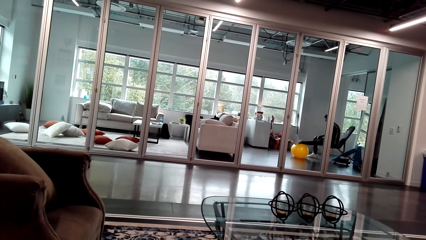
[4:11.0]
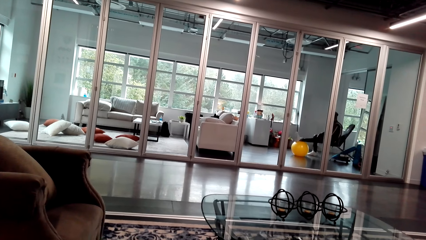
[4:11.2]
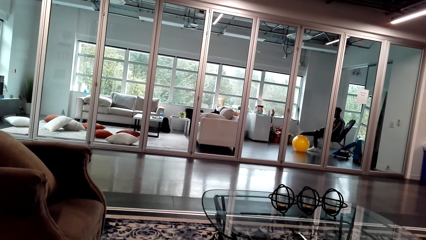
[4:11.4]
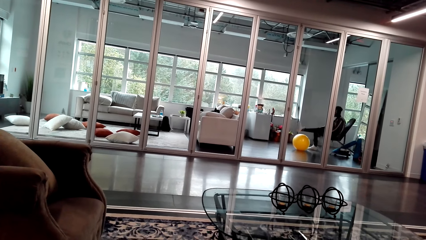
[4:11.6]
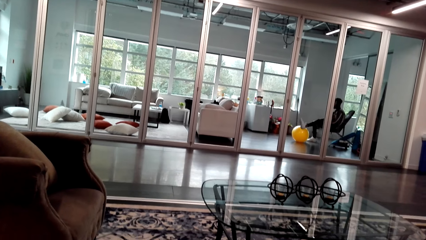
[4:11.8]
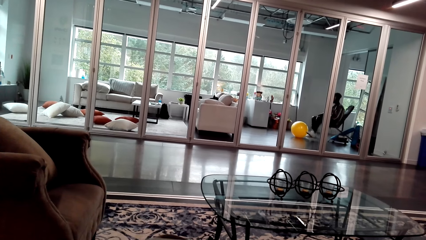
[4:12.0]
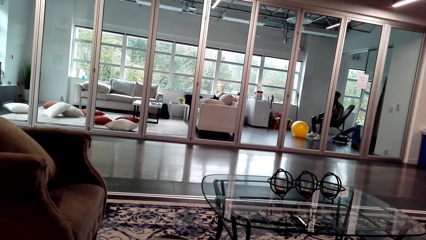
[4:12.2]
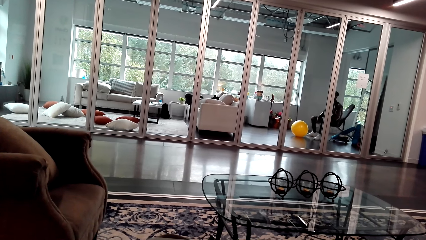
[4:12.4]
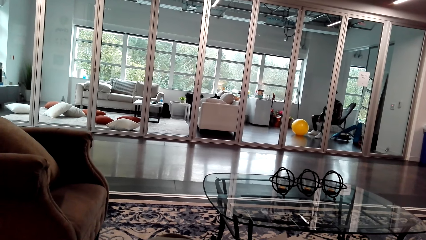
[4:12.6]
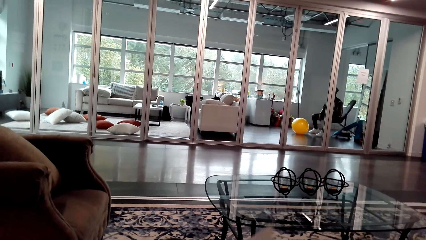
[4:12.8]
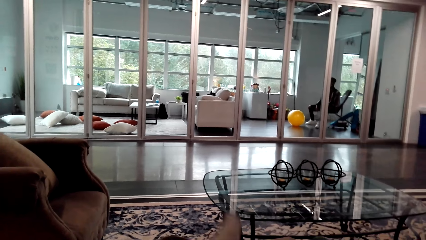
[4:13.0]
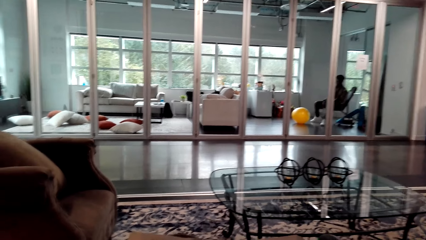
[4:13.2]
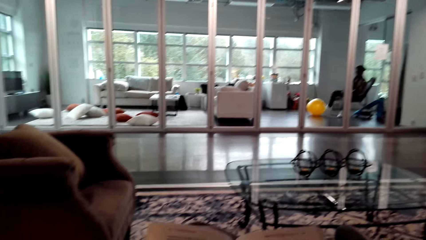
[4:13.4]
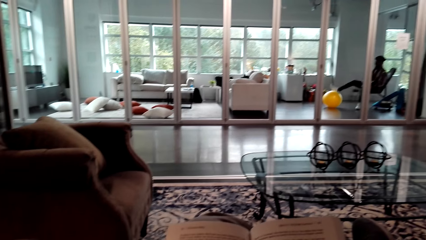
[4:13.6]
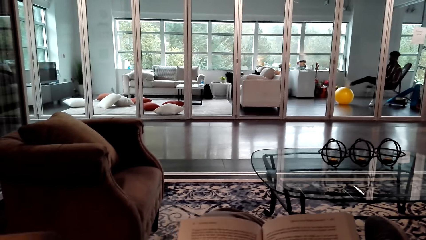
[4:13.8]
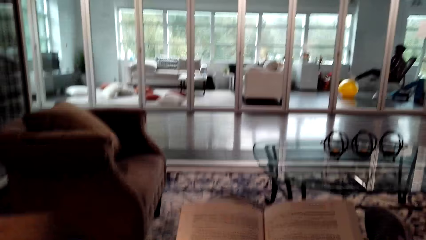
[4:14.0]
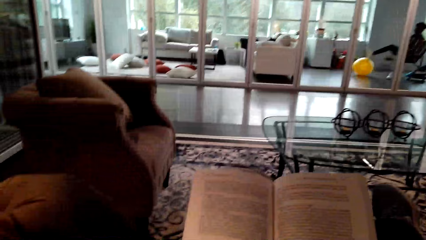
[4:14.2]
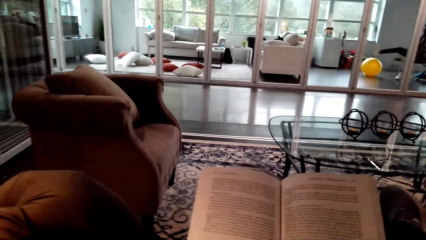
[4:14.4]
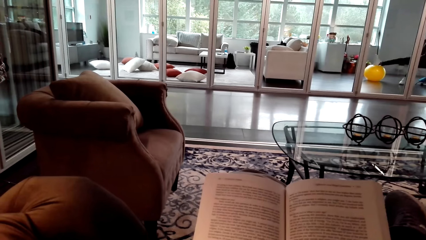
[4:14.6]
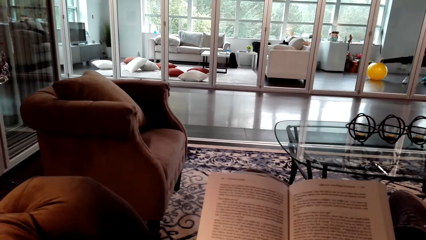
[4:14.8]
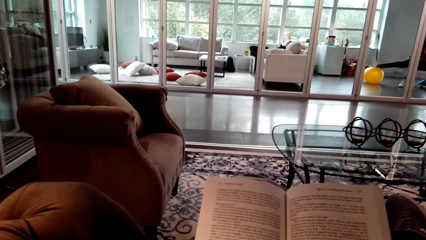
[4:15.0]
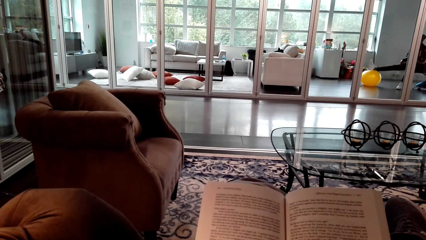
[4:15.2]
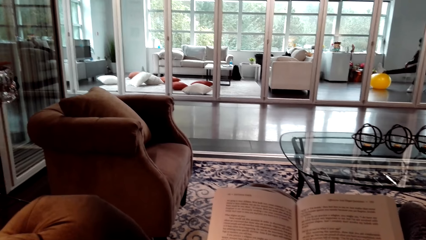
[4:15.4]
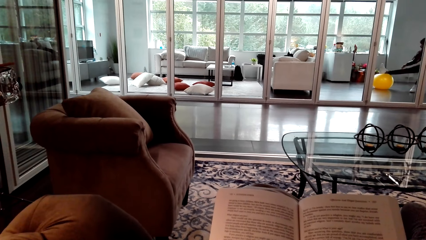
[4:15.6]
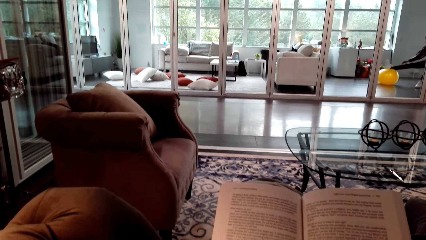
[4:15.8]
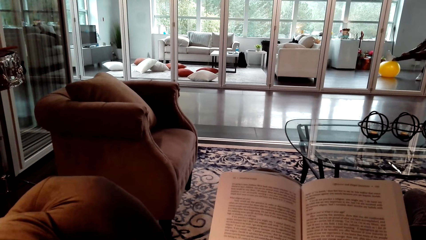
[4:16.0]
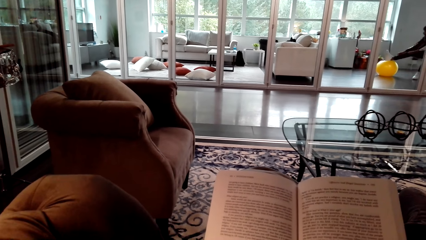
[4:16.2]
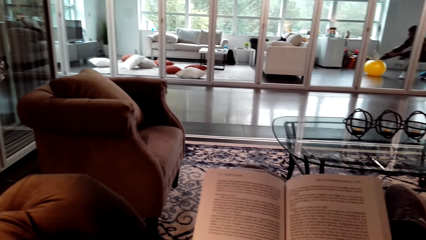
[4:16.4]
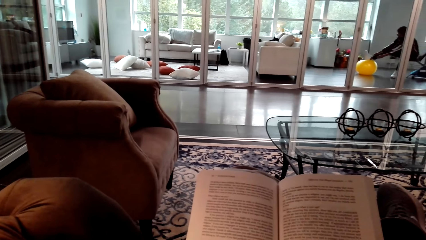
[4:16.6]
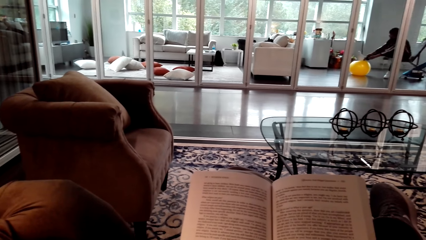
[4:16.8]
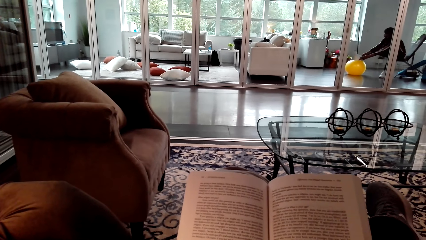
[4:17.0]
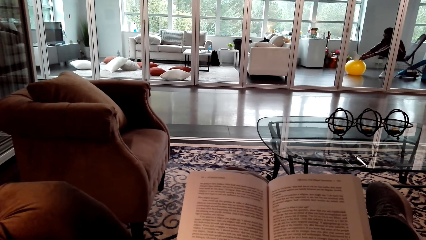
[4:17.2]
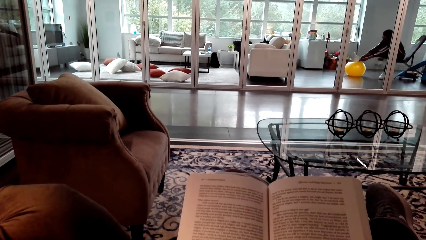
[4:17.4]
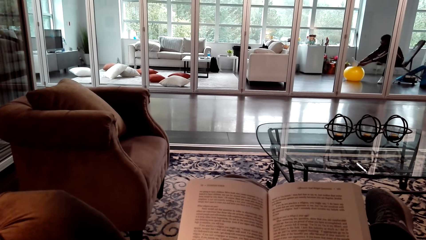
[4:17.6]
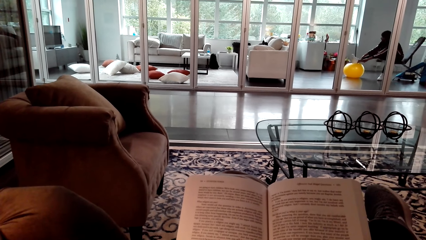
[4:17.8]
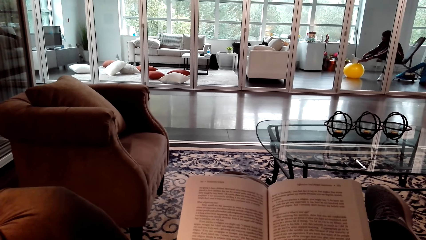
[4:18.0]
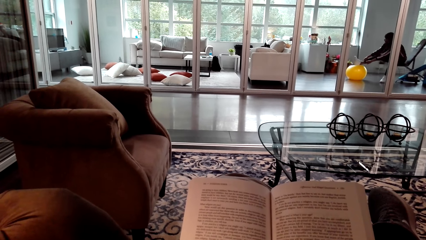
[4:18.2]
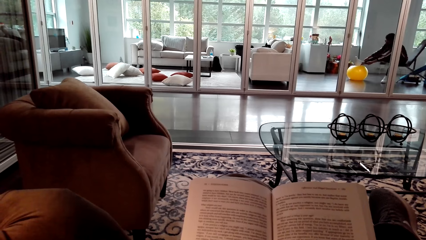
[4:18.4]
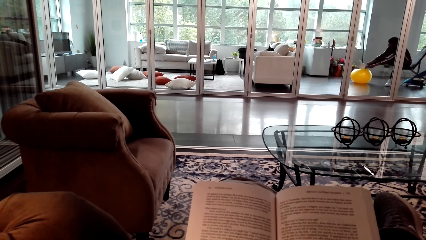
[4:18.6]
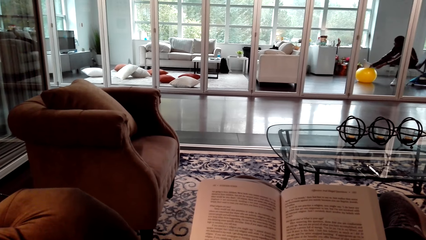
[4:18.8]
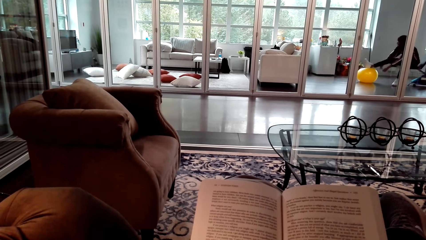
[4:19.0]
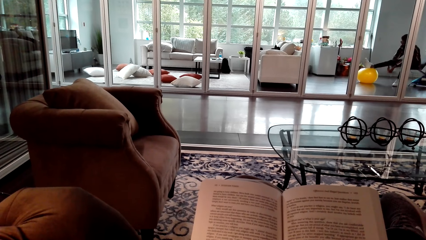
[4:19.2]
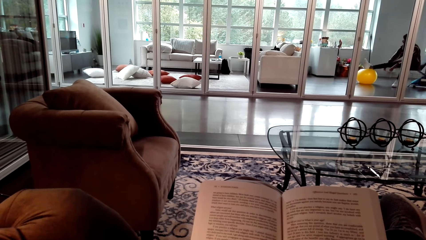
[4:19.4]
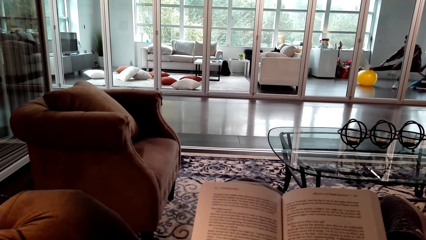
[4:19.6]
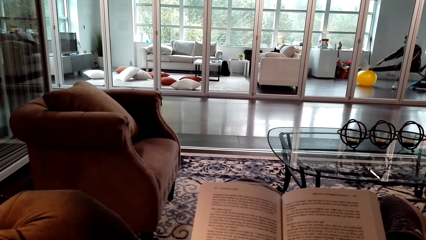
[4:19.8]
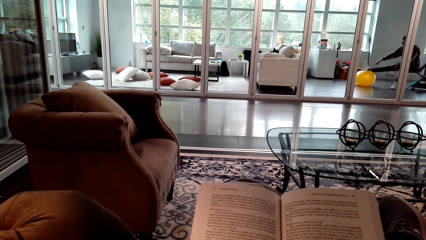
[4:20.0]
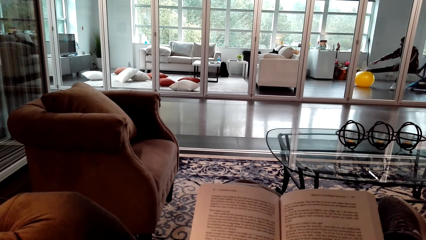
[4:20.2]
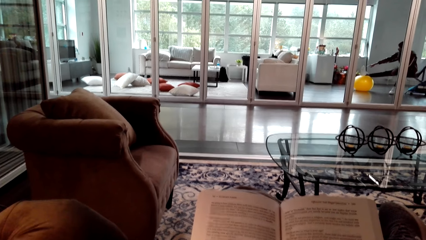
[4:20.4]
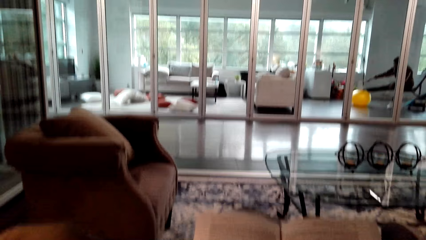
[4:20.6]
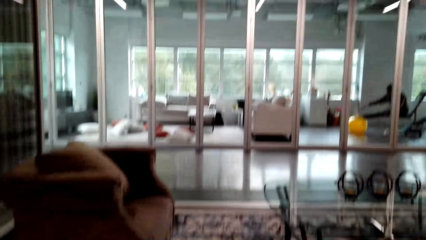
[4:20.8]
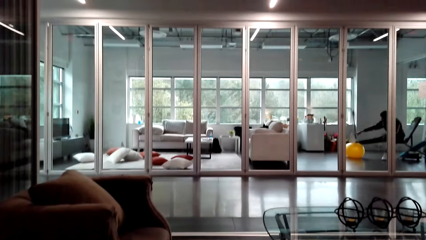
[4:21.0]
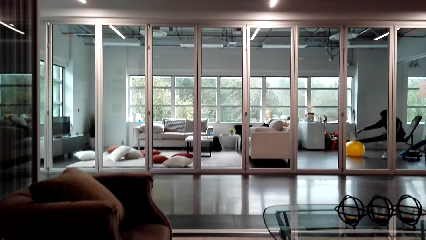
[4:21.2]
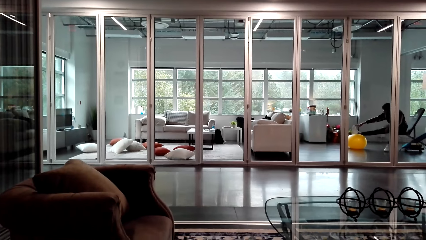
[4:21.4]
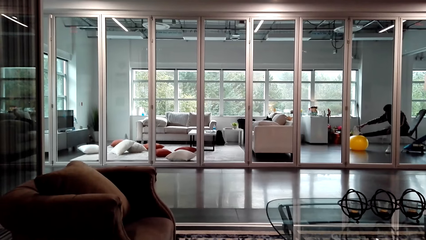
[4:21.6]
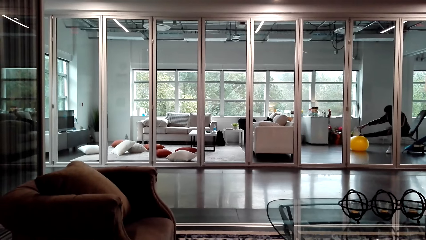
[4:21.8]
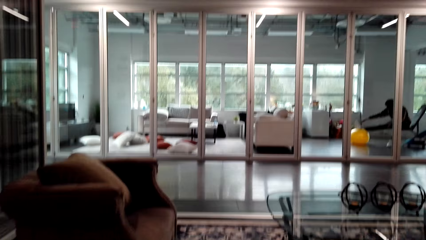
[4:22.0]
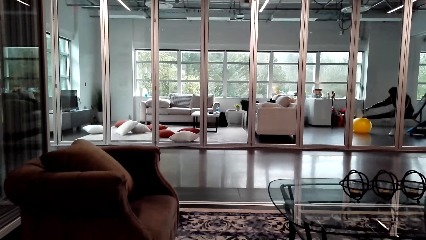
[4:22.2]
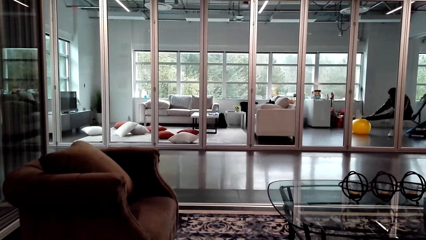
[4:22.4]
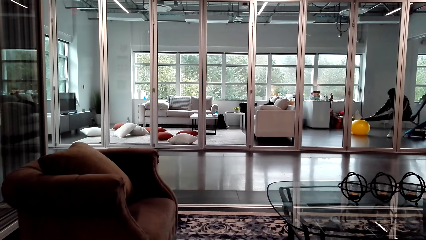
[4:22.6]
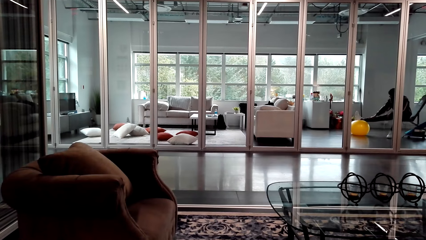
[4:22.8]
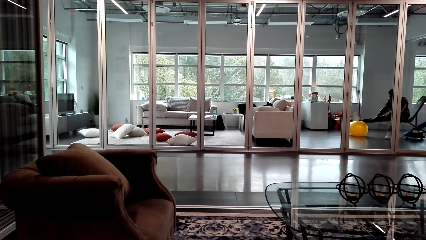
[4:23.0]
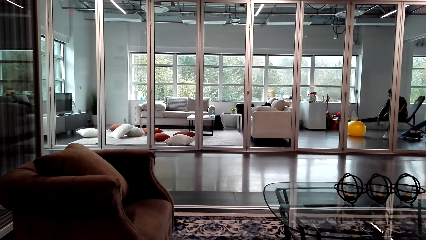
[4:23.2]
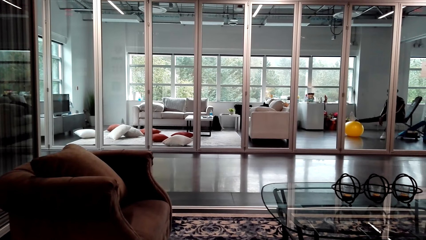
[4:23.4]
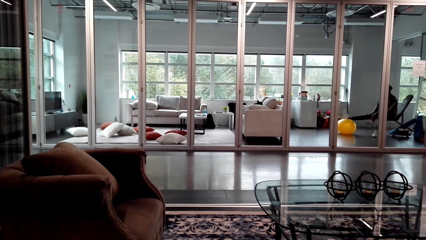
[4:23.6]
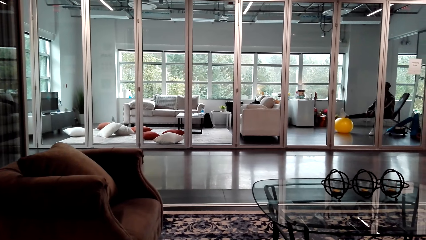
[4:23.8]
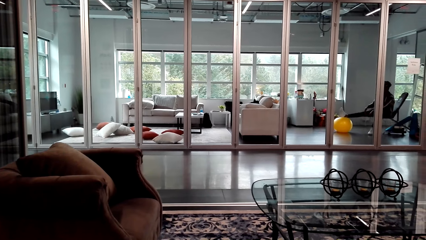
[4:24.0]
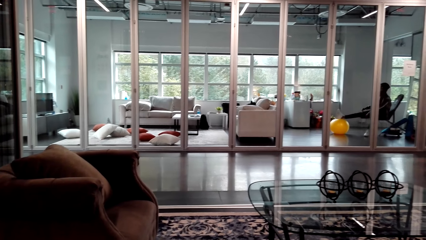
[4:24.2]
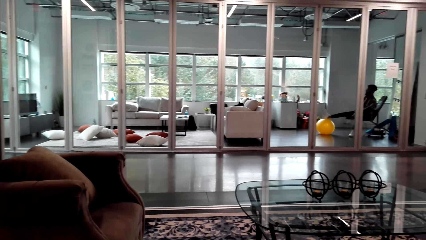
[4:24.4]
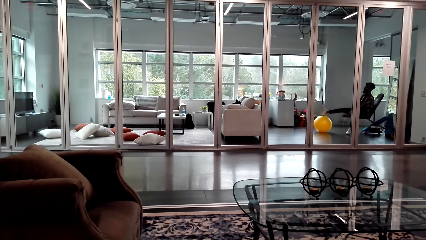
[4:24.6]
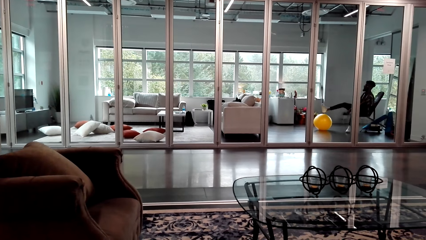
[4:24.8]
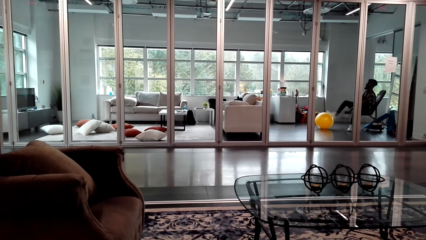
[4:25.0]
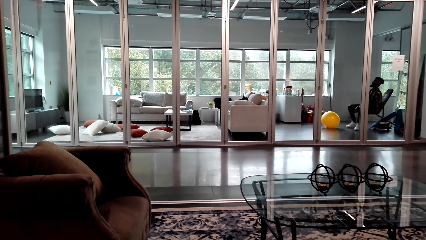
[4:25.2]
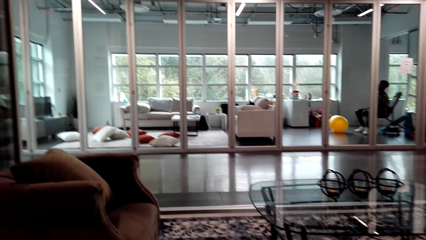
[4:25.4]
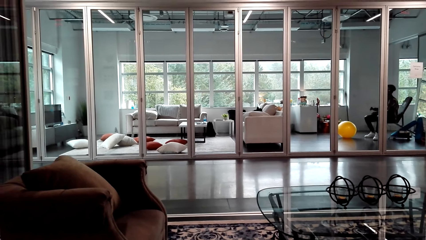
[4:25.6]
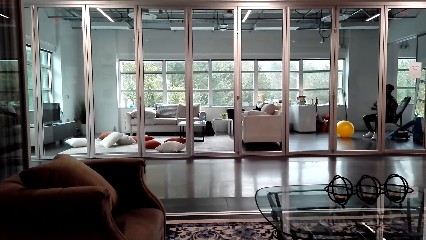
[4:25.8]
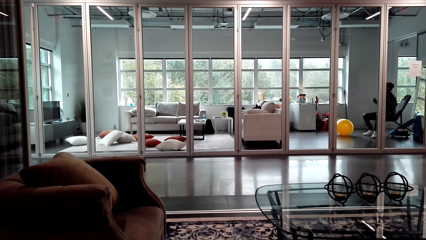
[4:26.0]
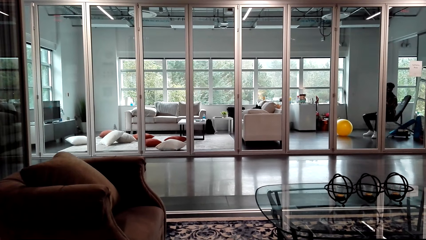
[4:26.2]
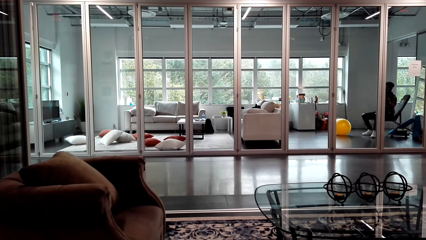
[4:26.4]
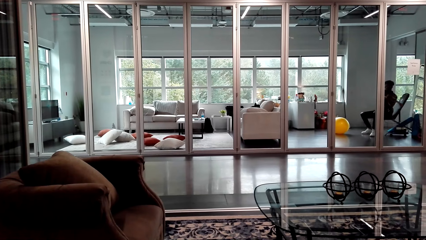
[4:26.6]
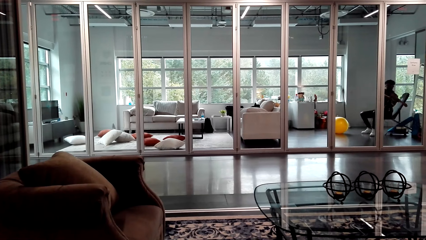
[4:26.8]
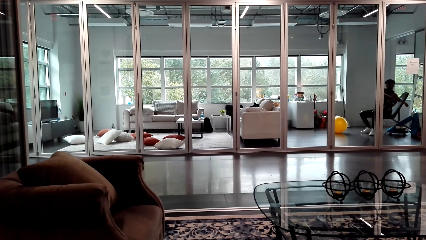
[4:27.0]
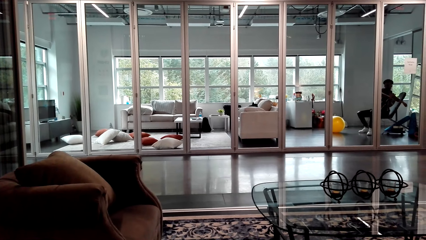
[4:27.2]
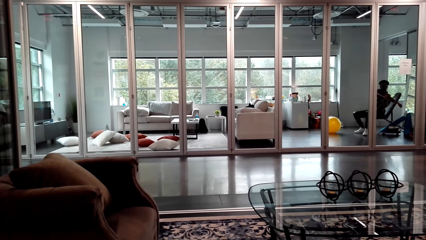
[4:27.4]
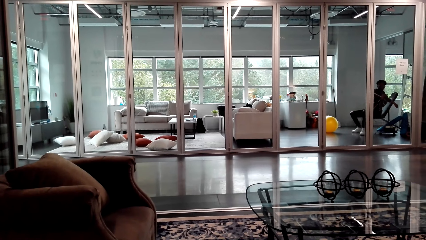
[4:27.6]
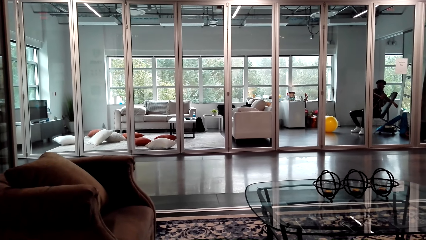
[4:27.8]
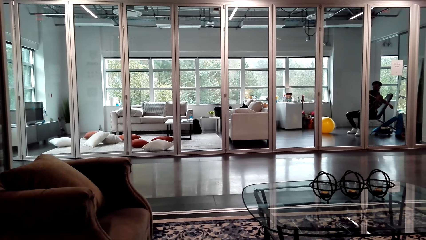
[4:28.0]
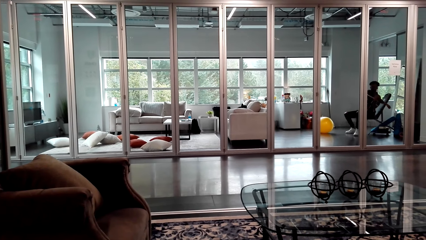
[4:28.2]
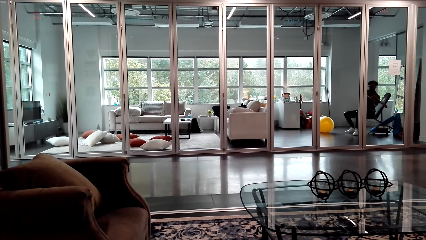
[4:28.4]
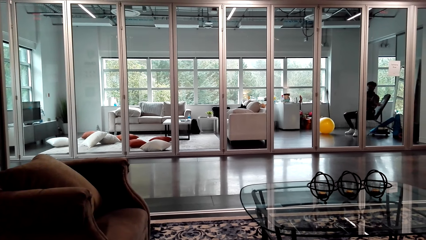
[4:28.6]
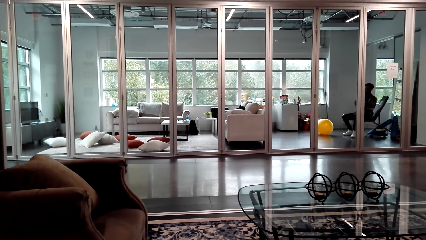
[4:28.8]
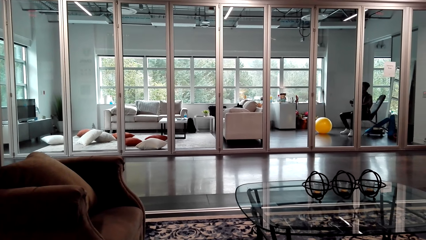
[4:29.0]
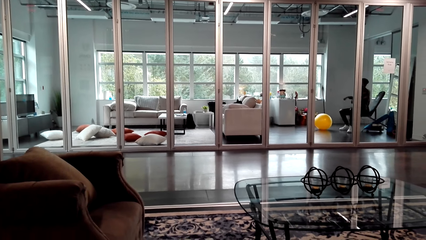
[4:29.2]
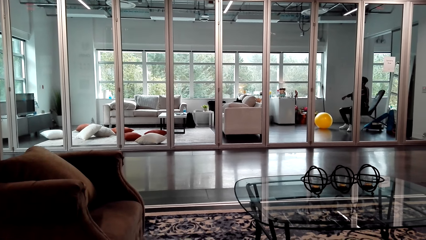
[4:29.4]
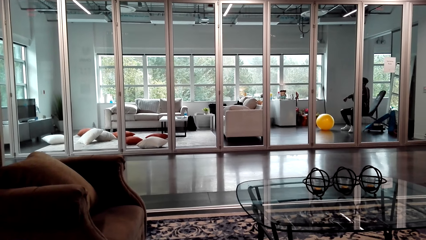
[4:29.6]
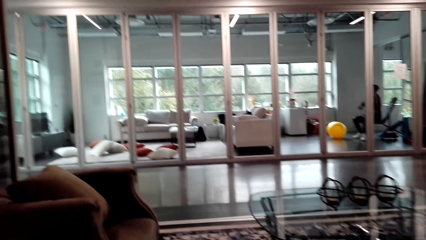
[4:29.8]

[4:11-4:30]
The camera wearer flips a page. They read a book. A person exercises with the workout ball. The camera wearer looks around. The person stretches his body.
